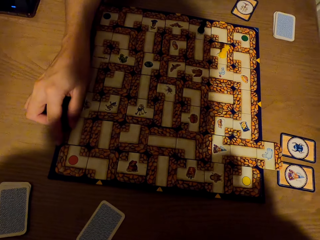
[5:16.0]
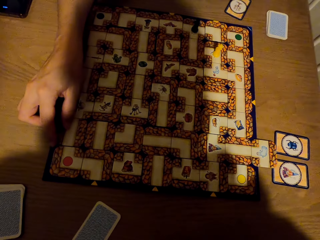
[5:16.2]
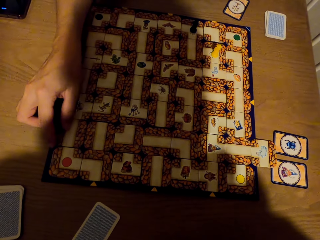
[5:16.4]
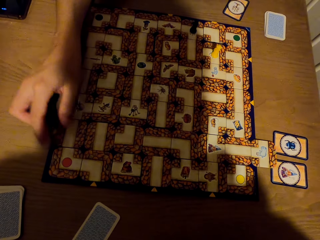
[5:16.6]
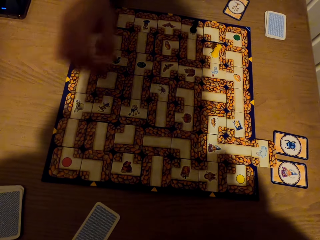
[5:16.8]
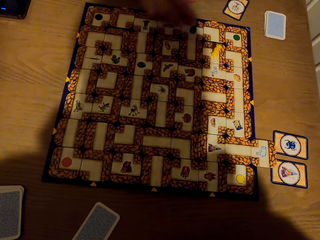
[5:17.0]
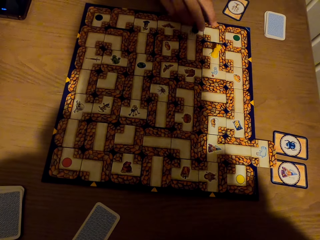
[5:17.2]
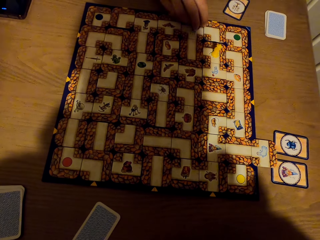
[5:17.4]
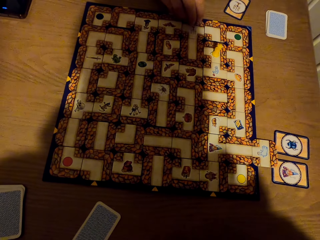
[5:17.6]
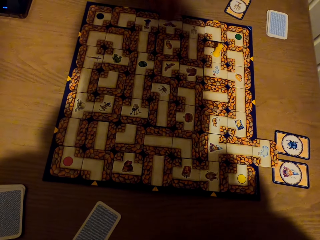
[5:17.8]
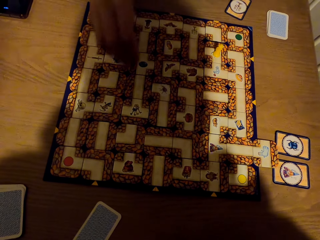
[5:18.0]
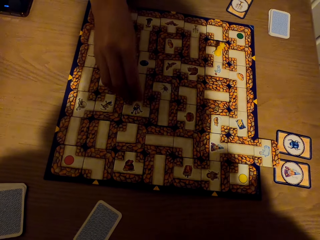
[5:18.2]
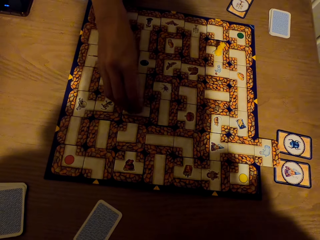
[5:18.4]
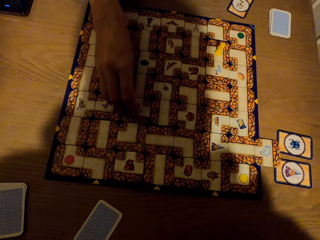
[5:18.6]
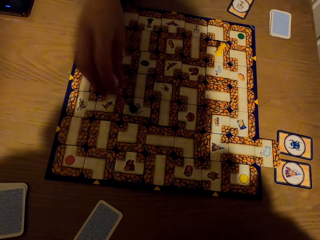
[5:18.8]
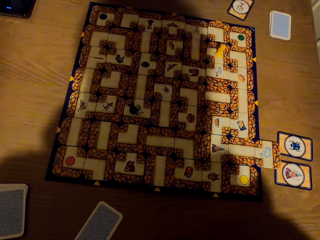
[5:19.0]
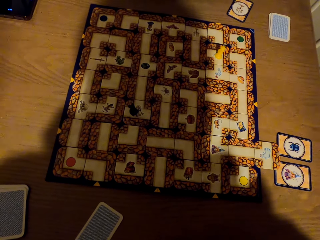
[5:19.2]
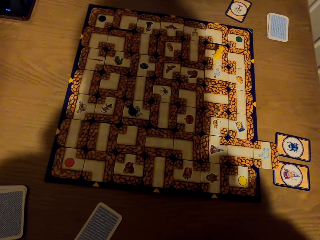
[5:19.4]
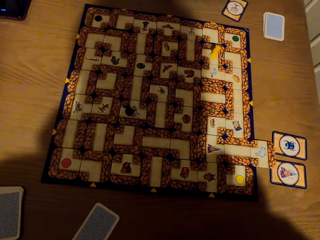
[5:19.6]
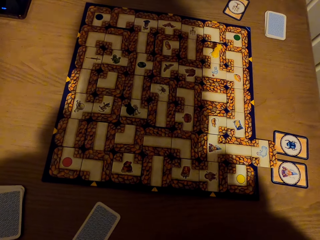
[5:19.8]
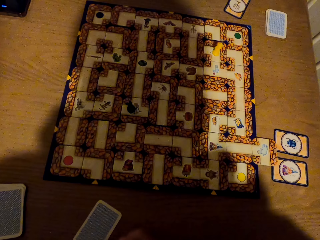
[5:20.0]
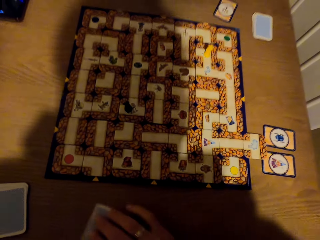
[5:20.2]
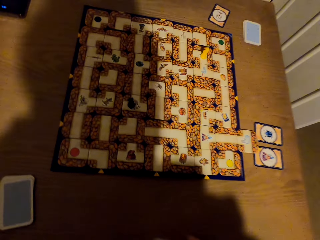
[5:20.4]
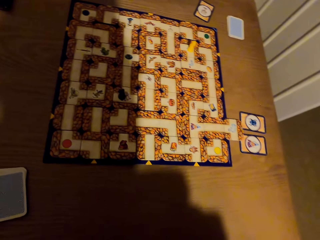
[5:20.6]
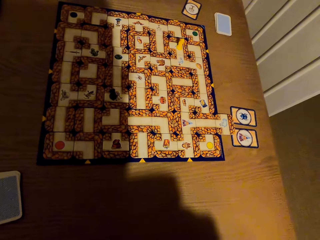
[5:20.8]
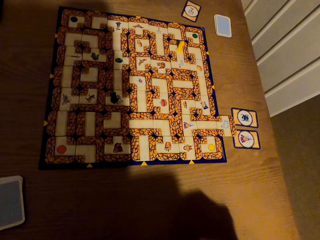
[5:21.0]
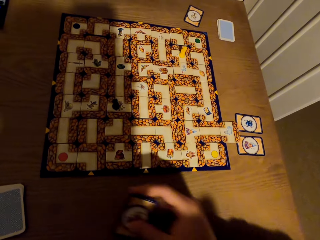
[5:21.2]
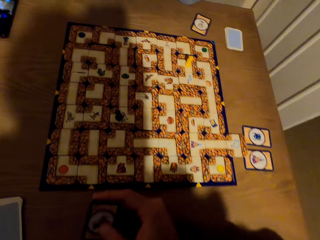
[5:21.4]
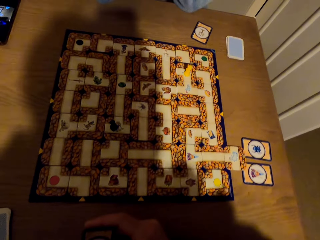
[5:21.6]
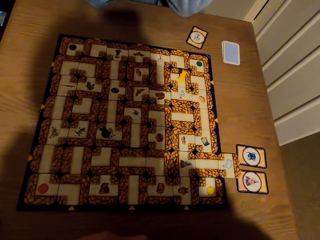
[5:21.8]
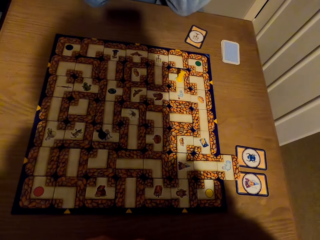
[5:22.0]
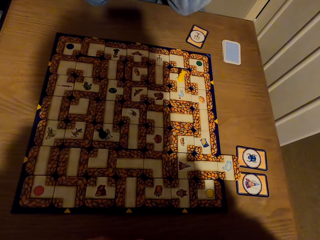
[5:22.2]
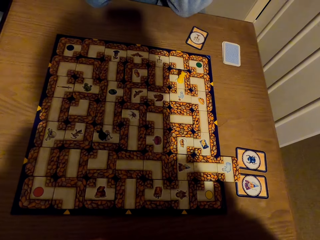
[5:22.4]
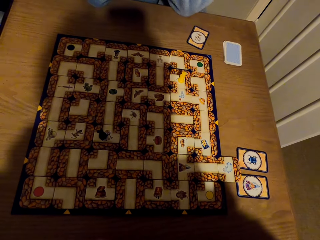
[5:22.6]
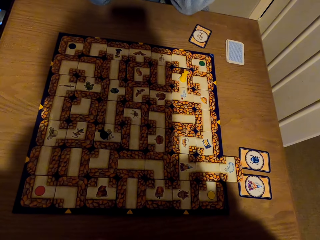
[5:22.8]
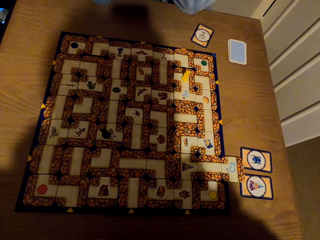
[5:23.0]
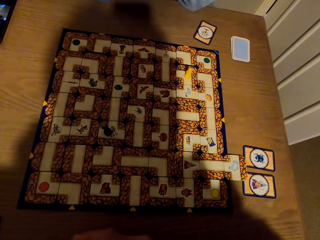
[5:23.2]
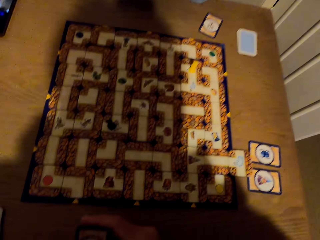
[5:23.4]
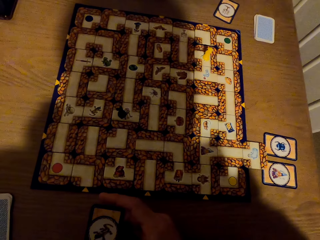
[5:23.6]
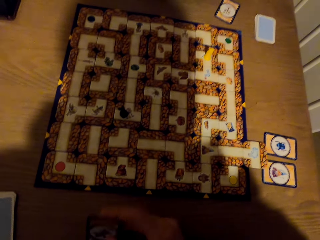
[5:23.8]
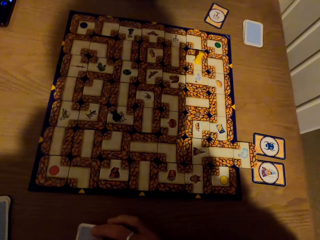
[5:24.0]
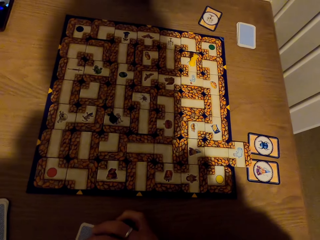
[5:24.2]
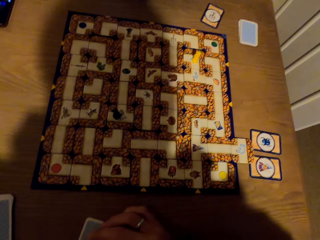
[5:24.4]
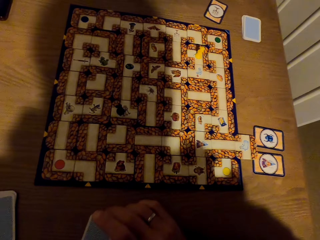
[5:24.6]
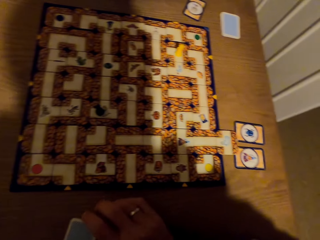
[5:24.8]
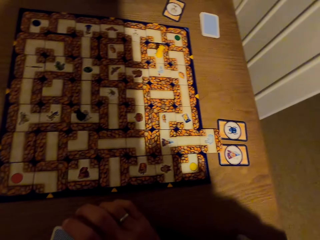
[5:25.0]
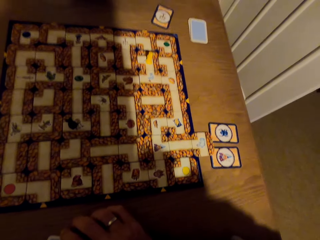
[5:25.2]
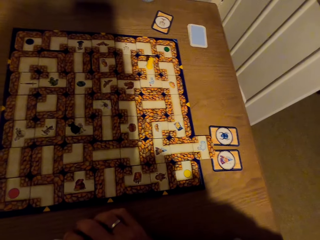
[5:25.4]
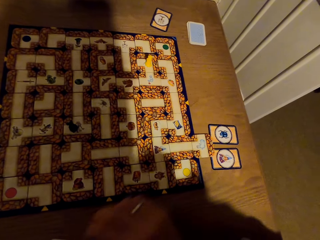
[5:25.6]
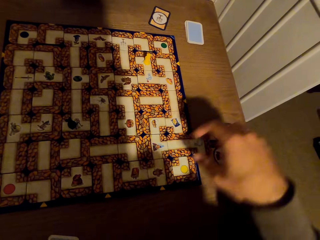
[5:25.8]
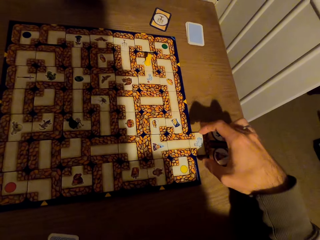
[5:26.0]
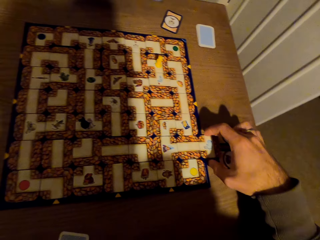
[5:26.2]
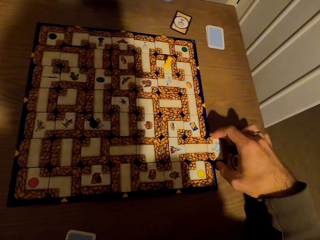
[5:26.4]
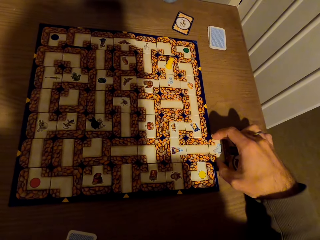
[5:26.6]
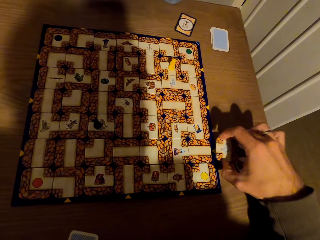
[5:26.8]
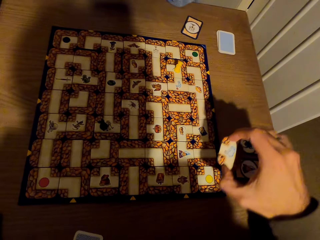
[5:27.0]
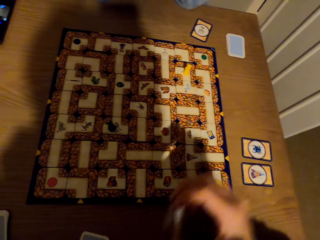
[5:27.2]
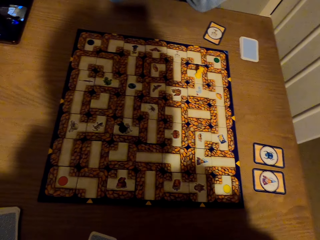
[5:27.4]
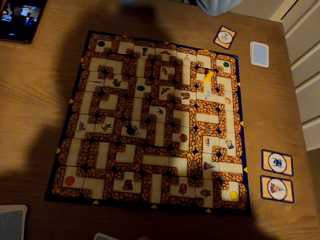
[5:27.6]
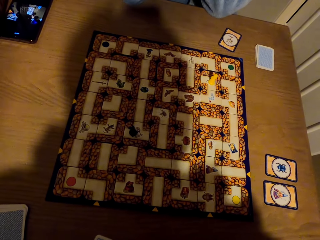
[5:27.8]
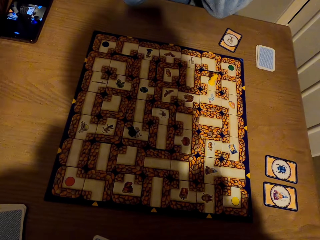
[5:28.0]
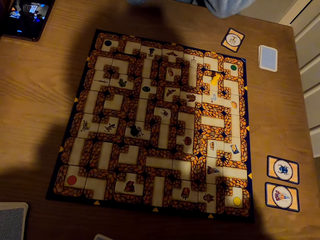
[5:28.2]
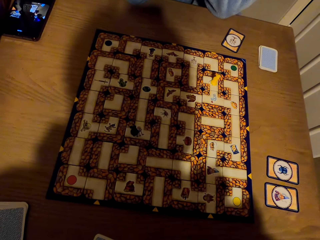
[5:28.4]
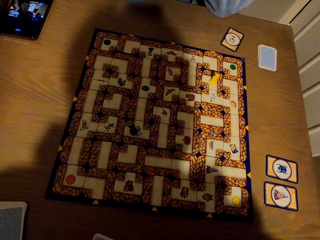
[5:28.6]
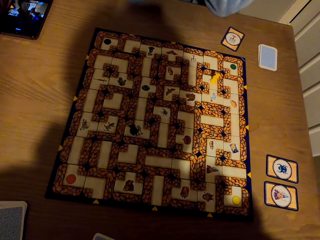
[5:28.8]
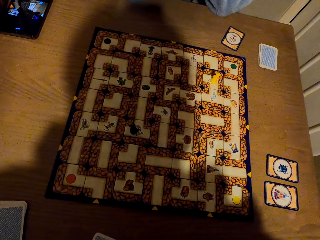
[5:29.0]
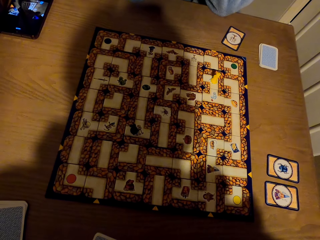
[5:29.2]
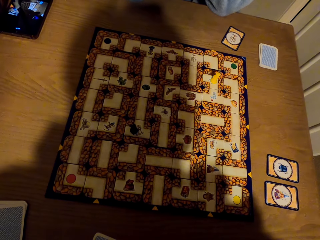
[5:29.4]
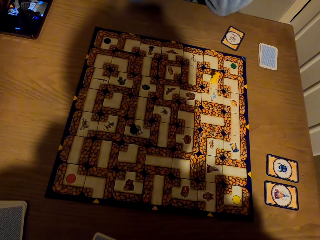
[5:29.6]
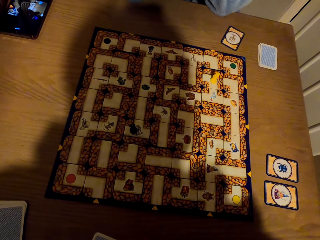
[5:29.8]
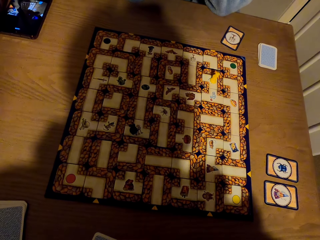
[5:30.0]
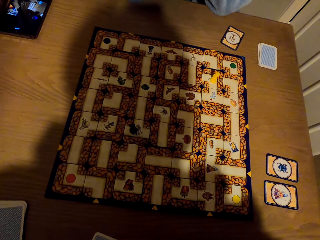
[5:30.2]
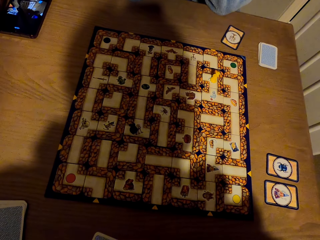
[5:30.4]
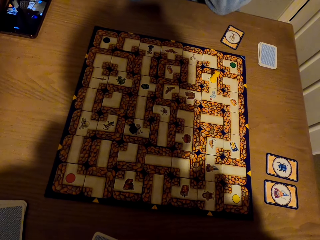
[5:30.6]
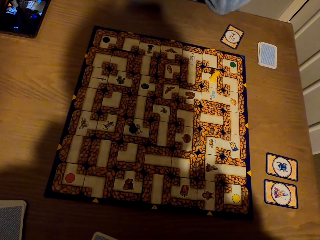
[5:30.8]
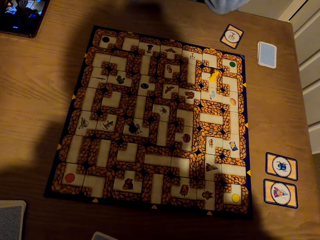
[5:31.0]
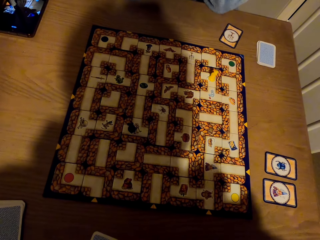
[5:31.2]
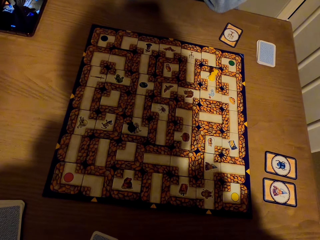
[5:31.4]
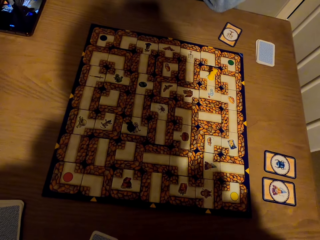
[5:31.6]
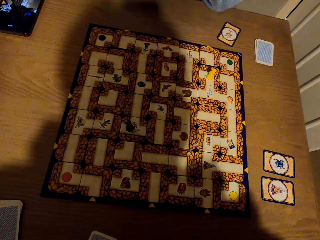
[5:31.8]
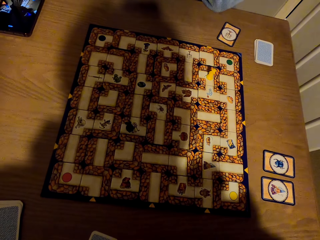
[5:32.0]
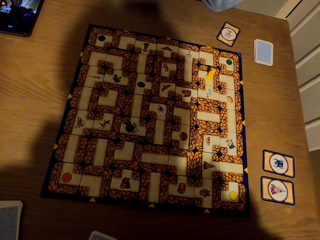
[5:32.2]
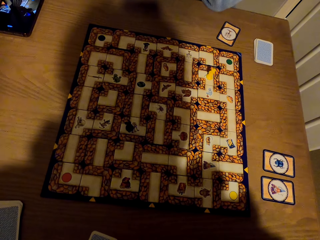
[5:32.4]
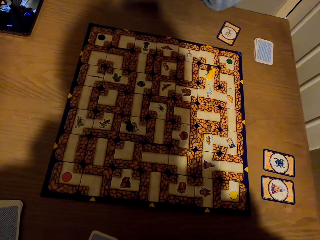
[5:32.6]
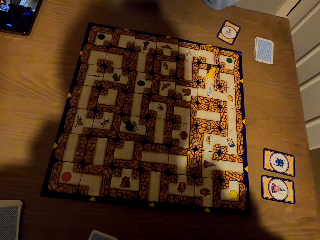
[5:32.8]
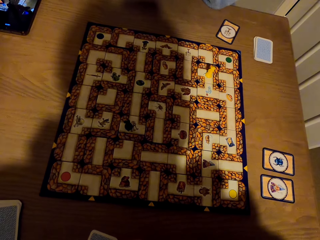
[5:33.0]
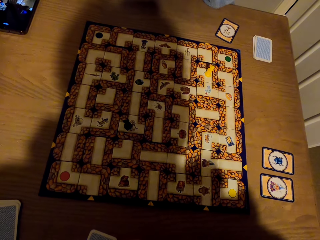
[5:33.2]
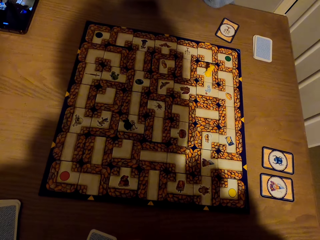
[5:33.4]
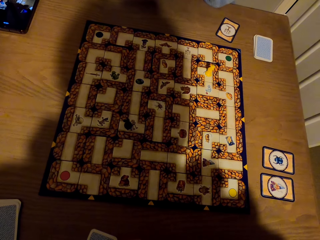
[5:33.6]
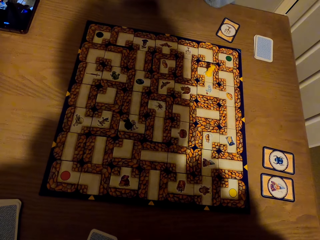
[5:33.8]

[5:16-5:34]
The lady picks the pawn or token from the labyrinth board with the right hand. The lady drops the pawn on the labyrinth board and stares at the labyrinth board game. The camera wearer picks the card. They stare at the labyrinth board game. They place the card on the table. They pick the card from the table with the right hand. They stare at the labyrinth board game.
